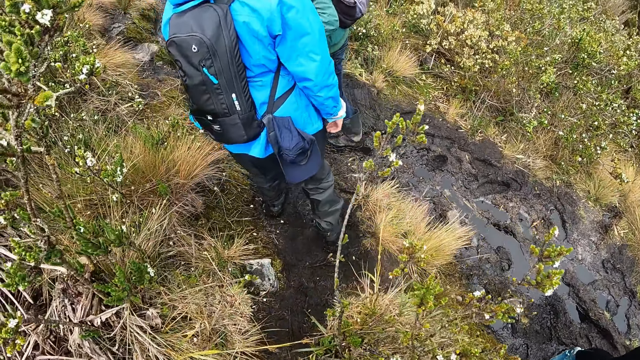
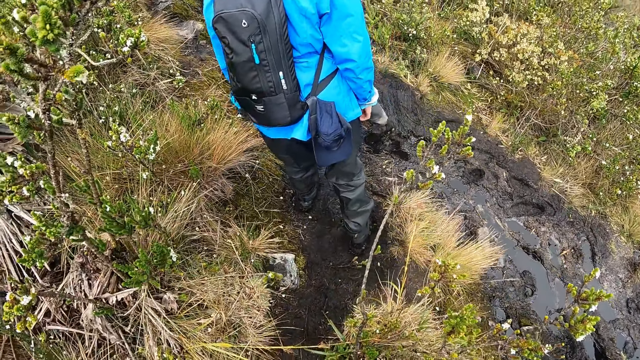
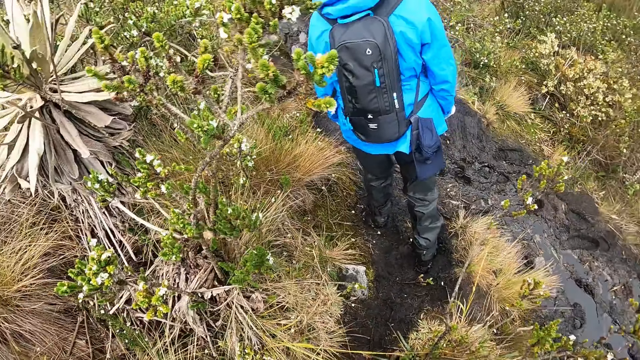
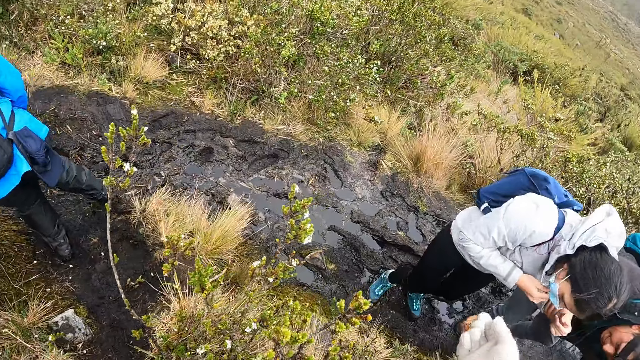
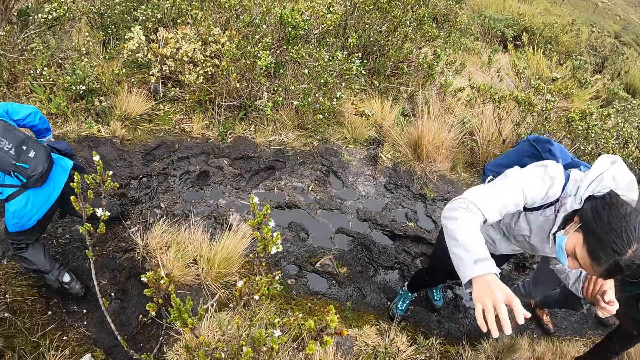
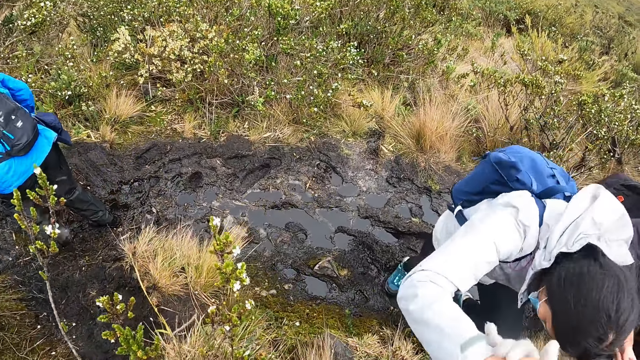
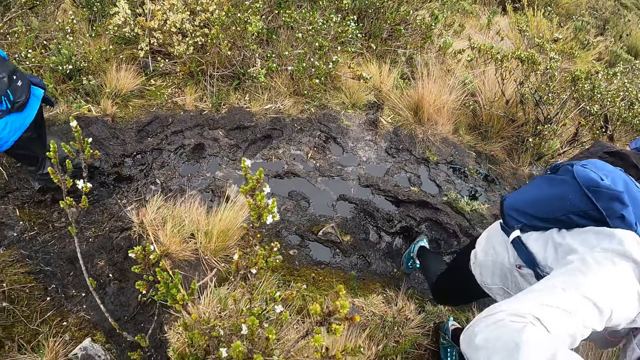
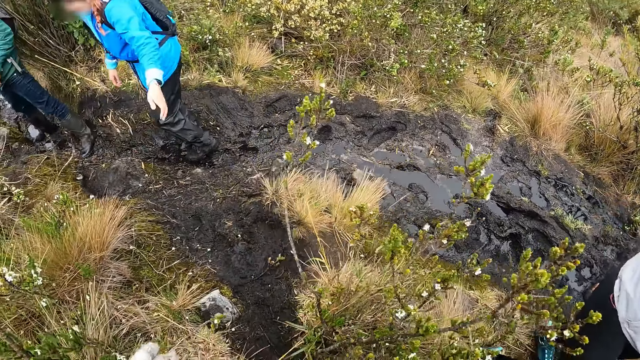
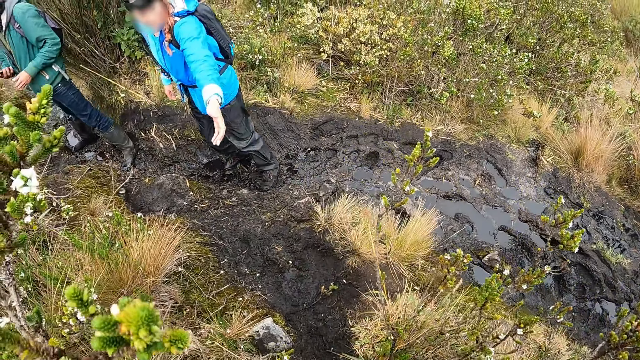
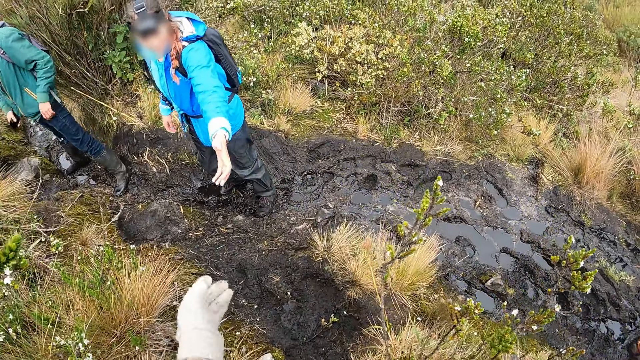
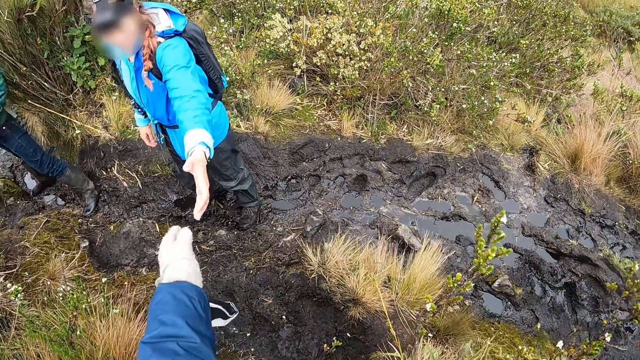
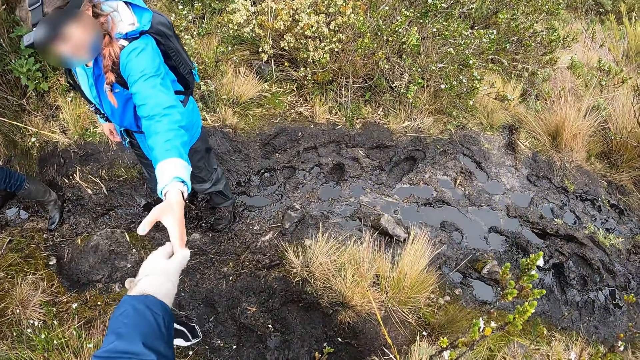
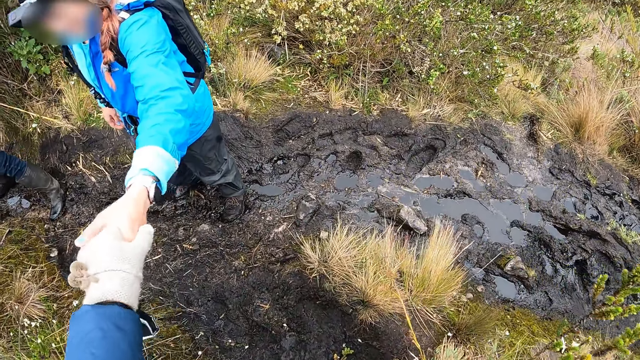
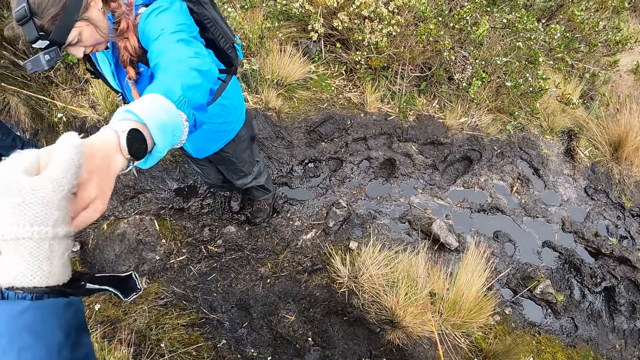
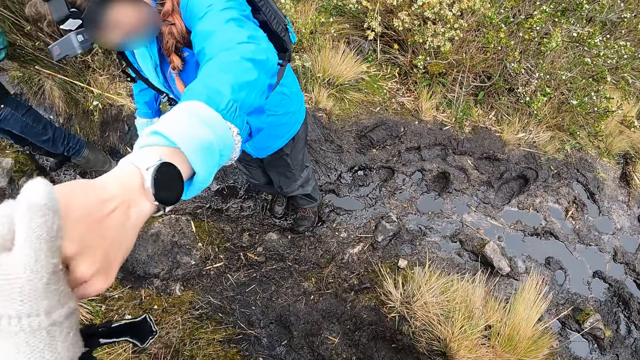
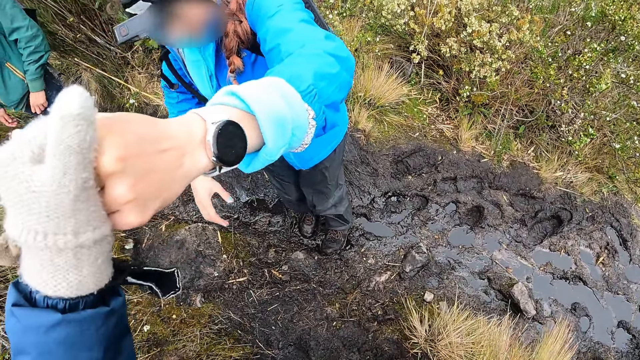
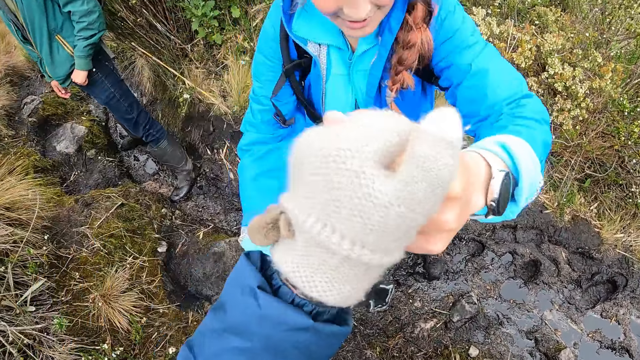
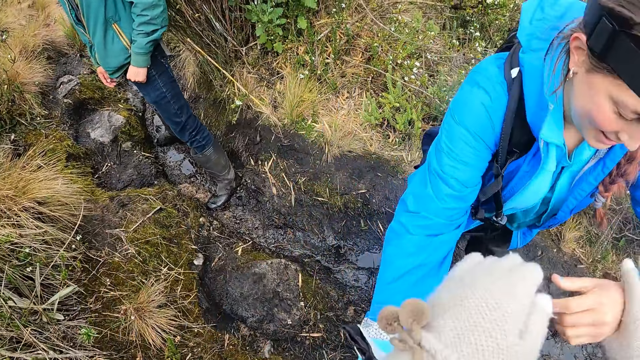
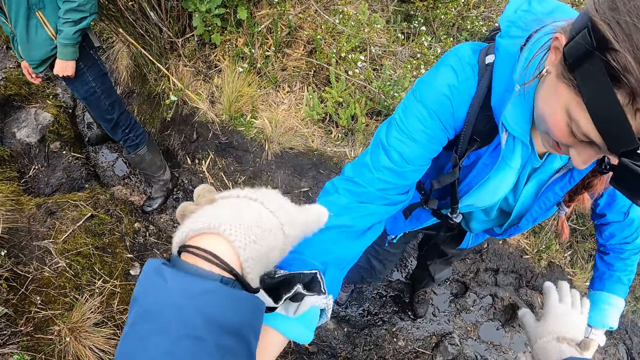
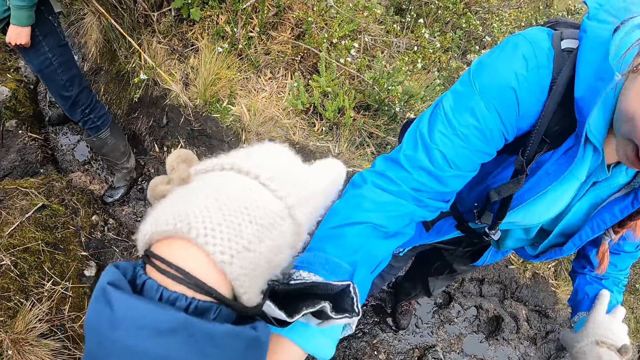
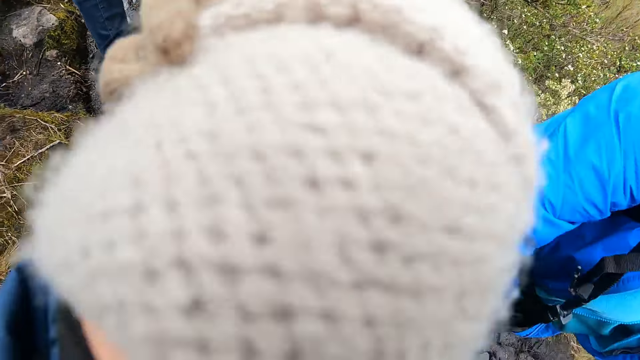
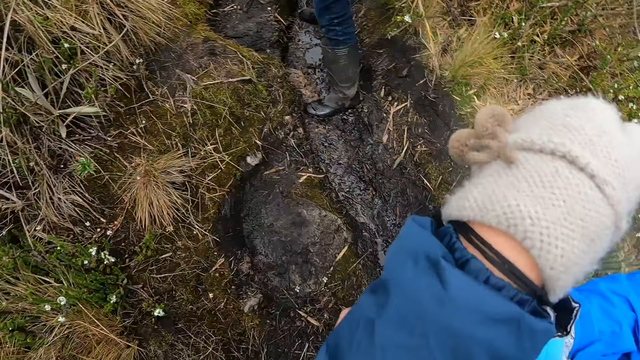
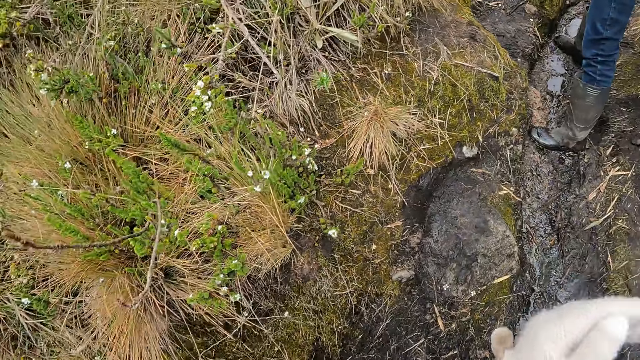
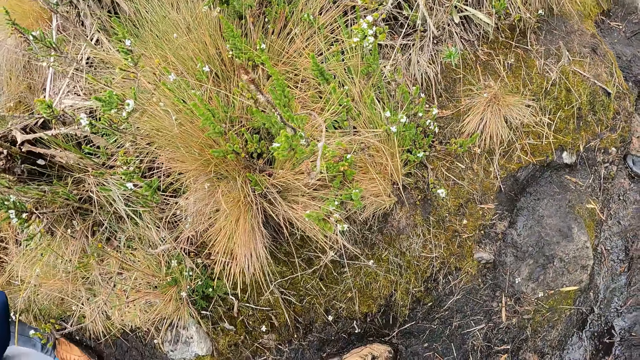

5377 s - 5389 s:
A woman holds the right hand of the camera wearer with her right hand. The camera wearer holds another woman with her left hand. She shakes hands with a woman. She holds the hands of the other woman with her hands.

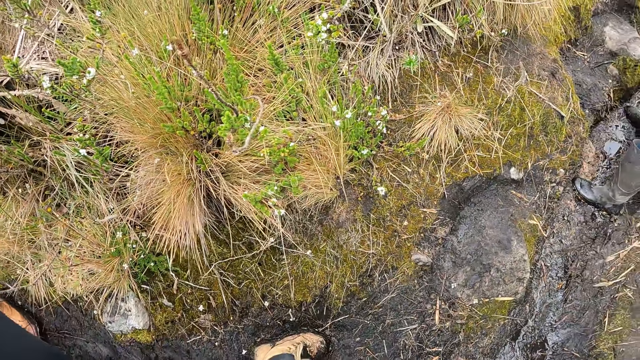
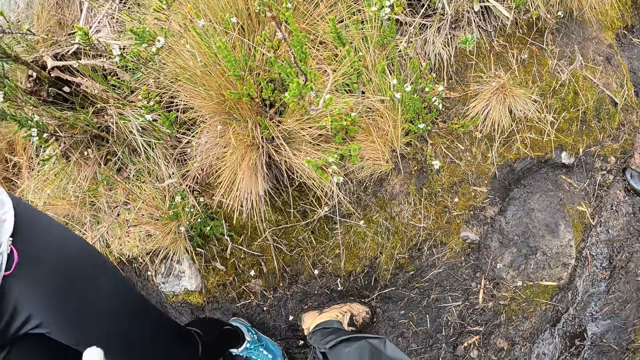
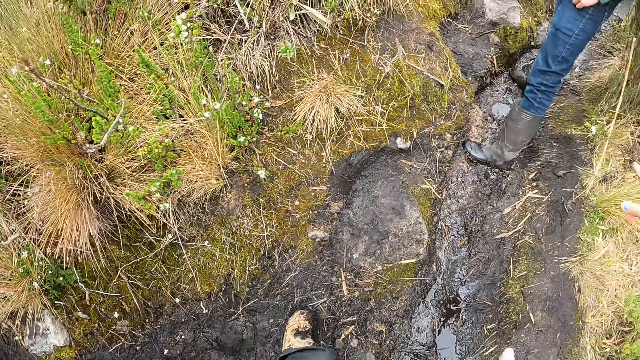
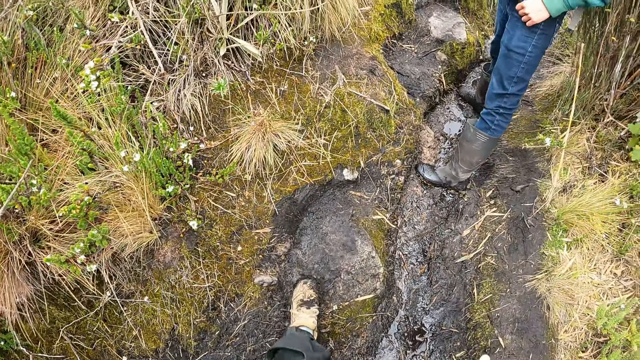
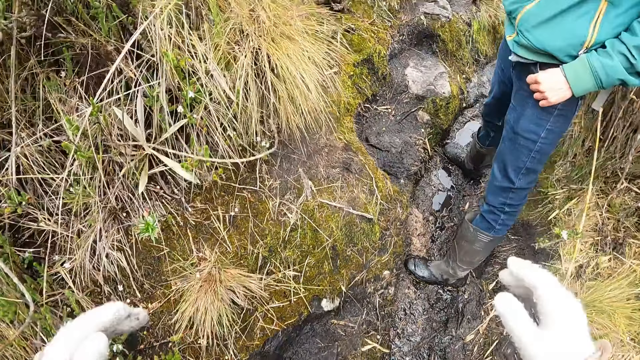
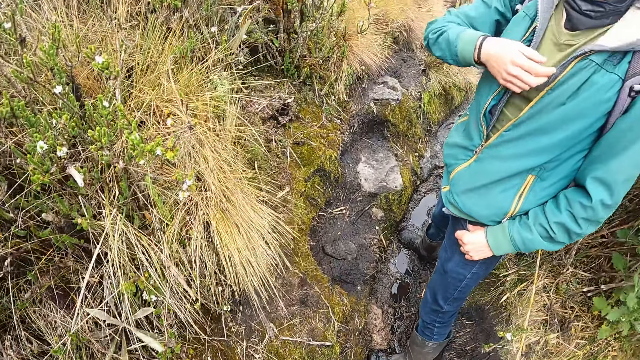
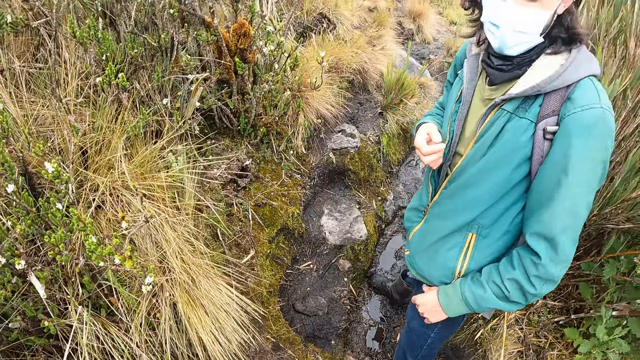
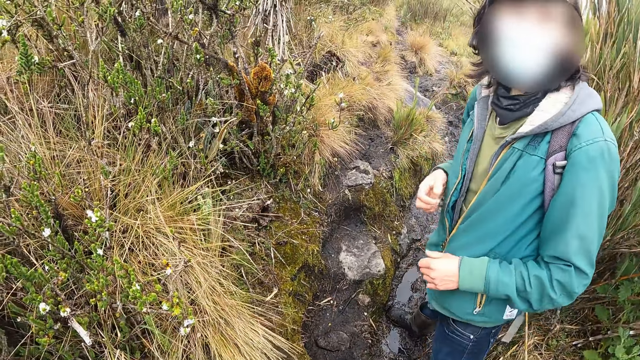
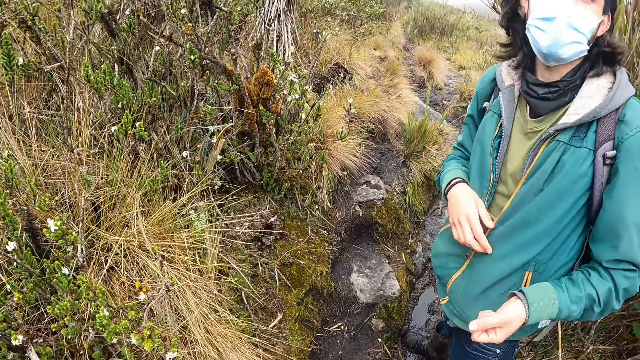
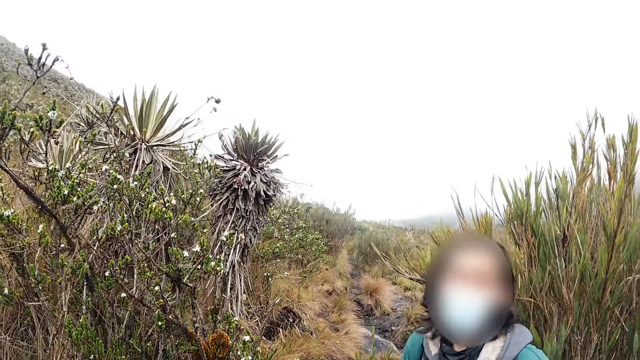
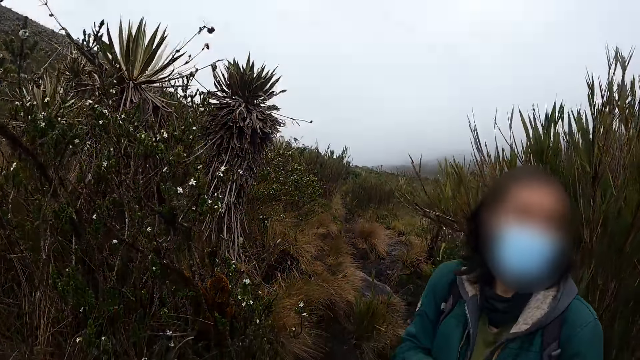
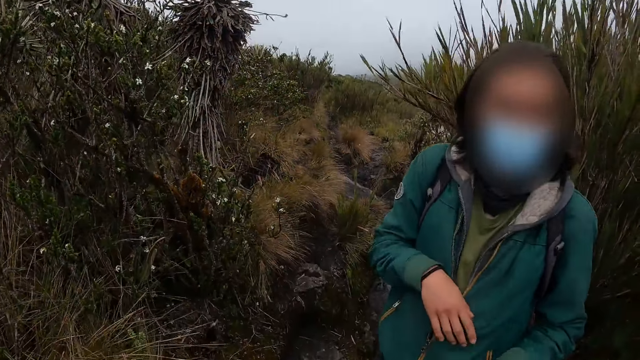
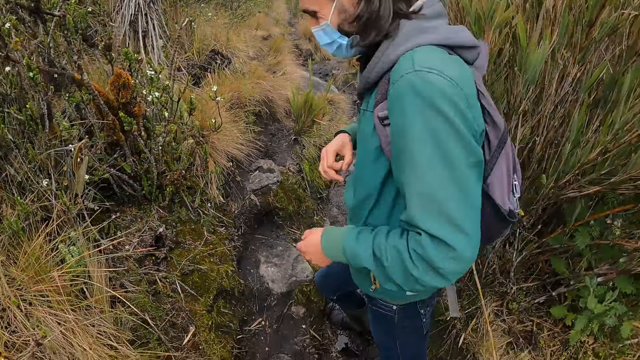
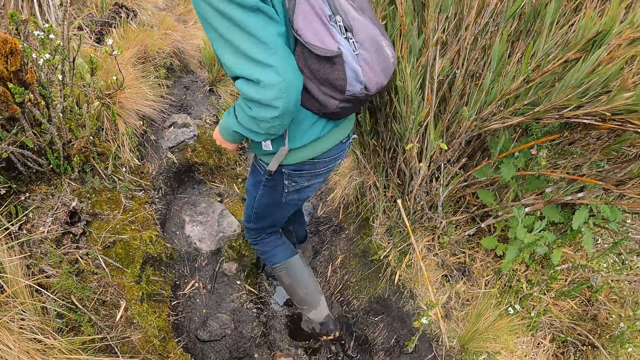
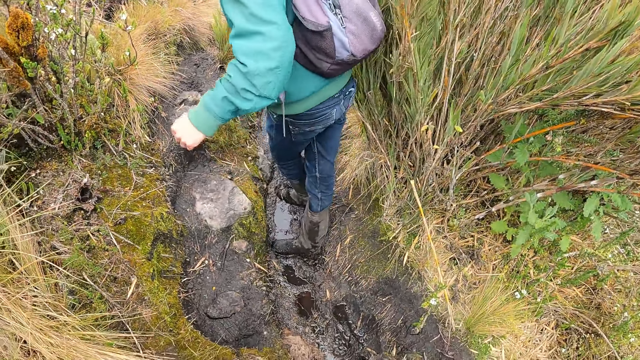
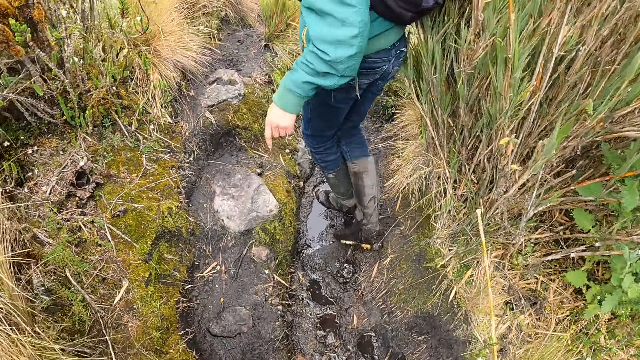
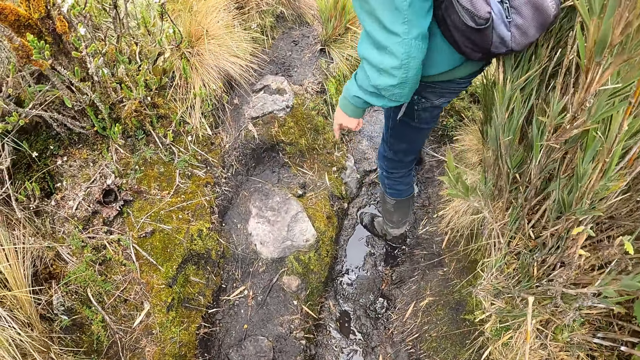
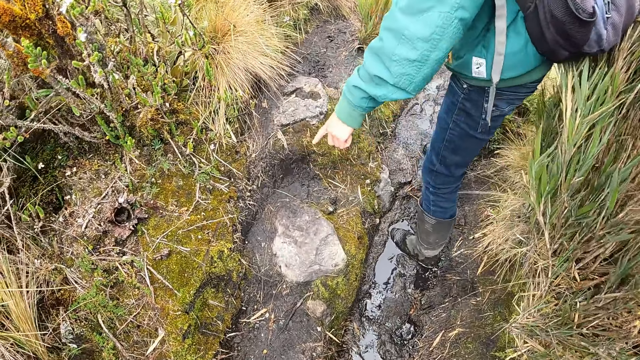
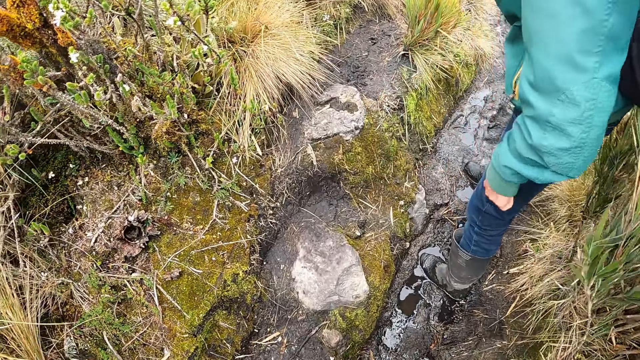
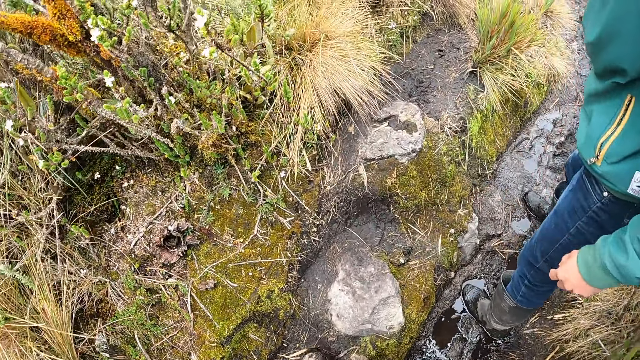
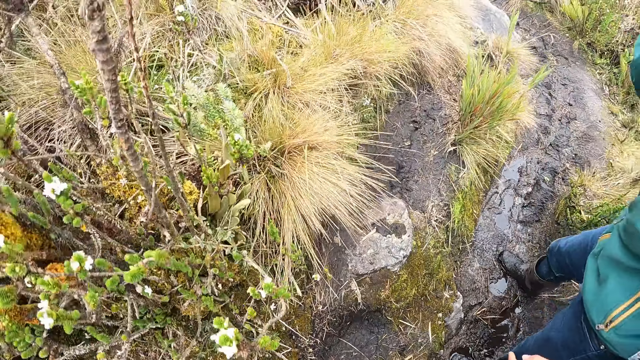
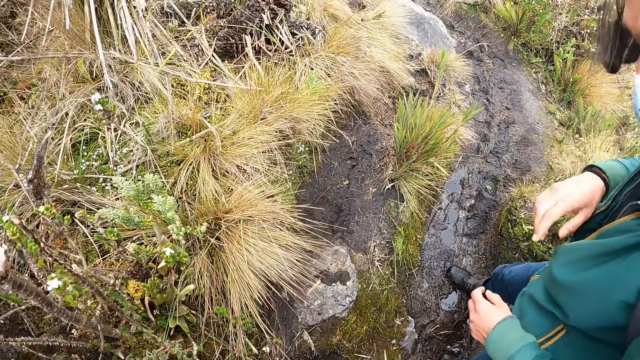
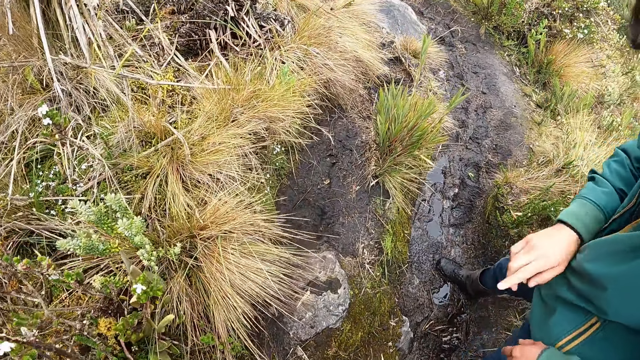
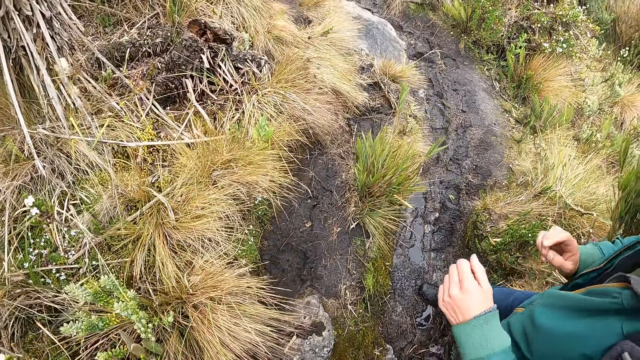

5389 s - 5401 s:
A man stands on the path in the forest. The camera wearer walks on the path in the forest. The man walks on the path in the forest. The man points at the ground with his hands. The camera wearer walks on the path in the forest.
